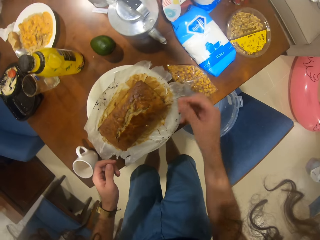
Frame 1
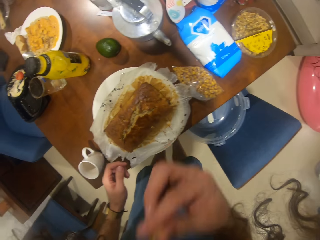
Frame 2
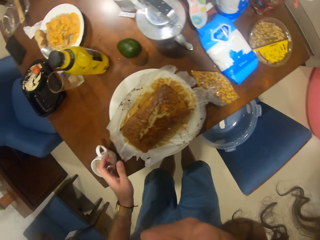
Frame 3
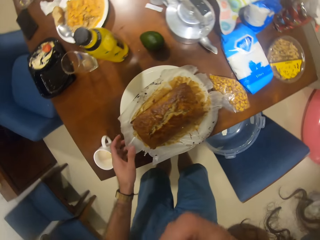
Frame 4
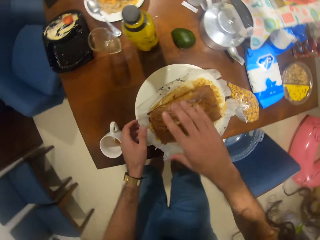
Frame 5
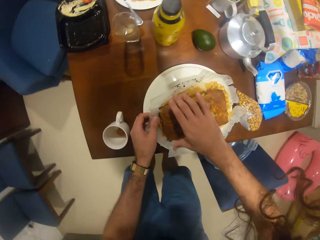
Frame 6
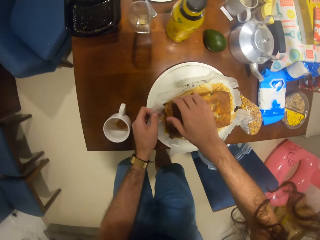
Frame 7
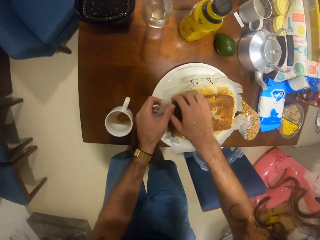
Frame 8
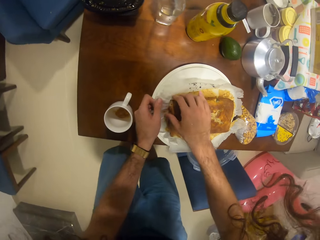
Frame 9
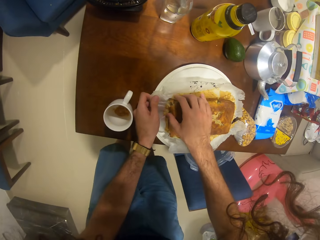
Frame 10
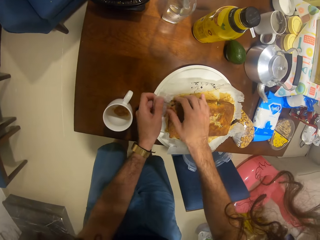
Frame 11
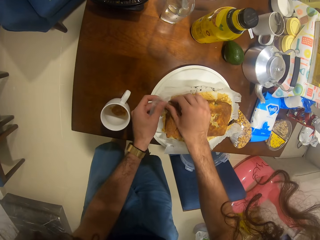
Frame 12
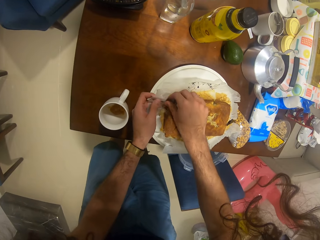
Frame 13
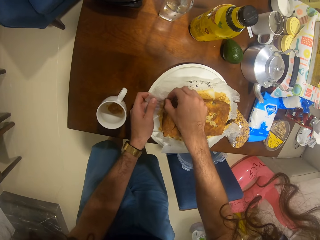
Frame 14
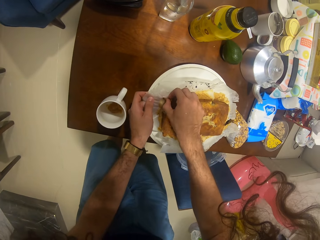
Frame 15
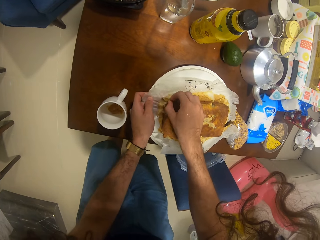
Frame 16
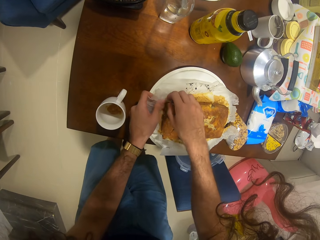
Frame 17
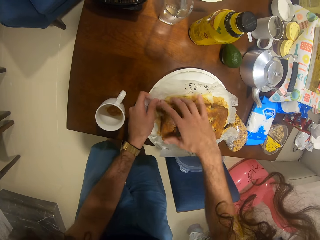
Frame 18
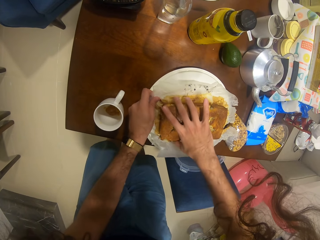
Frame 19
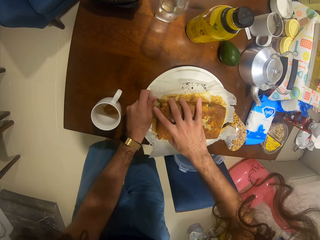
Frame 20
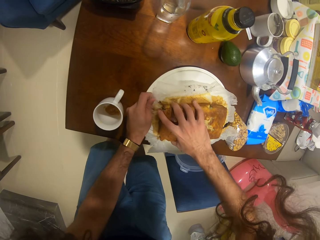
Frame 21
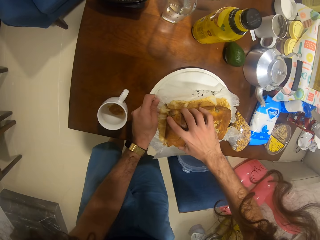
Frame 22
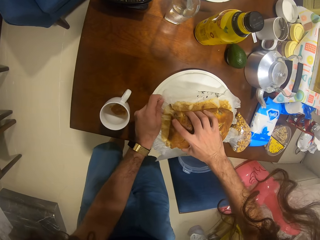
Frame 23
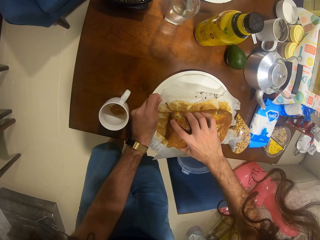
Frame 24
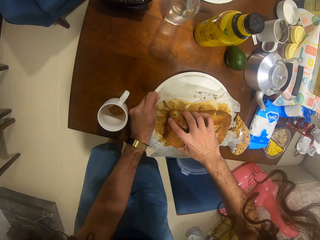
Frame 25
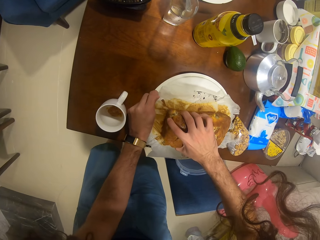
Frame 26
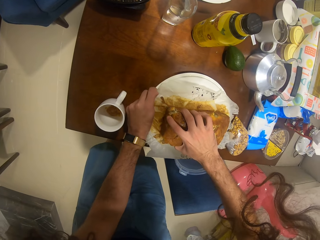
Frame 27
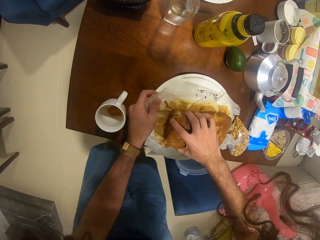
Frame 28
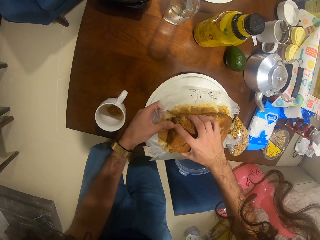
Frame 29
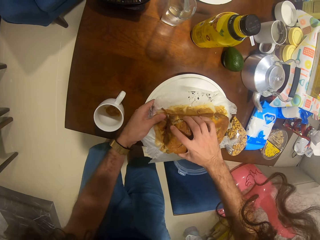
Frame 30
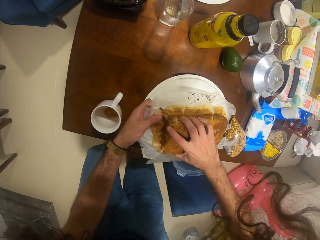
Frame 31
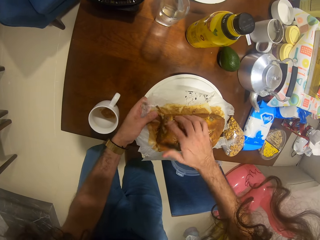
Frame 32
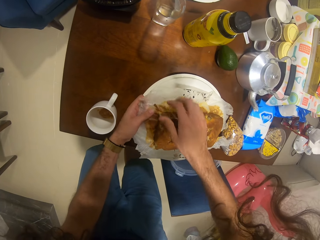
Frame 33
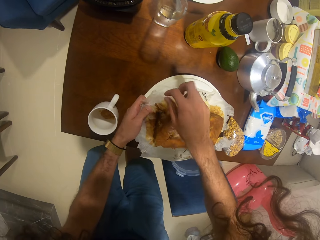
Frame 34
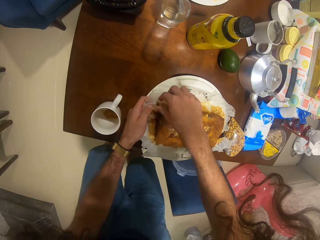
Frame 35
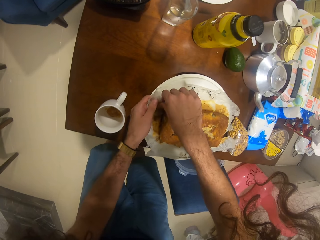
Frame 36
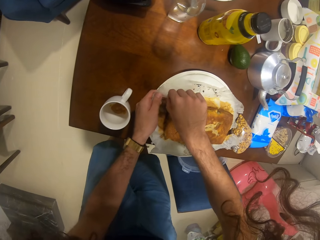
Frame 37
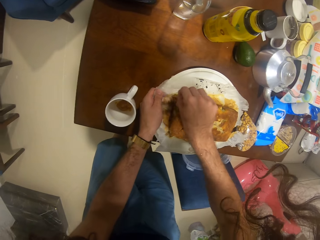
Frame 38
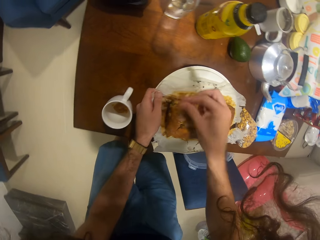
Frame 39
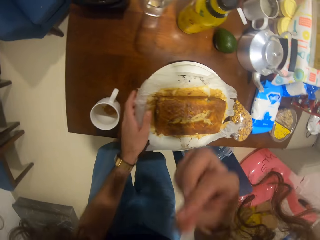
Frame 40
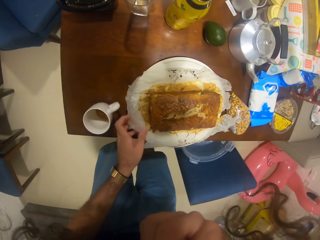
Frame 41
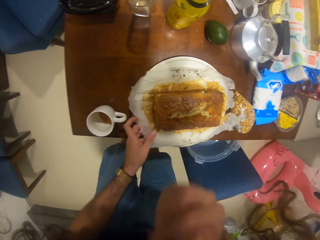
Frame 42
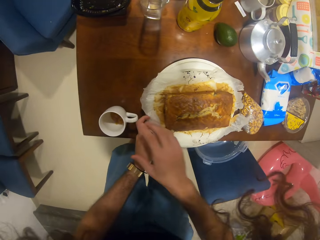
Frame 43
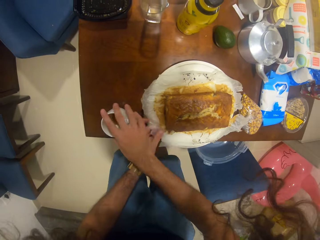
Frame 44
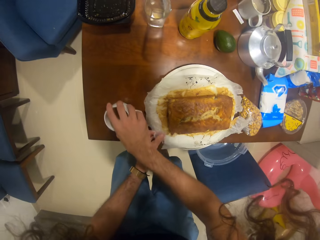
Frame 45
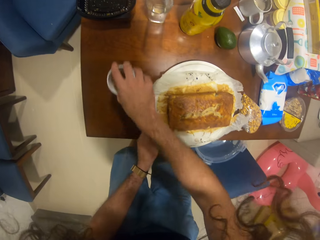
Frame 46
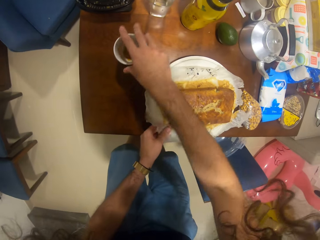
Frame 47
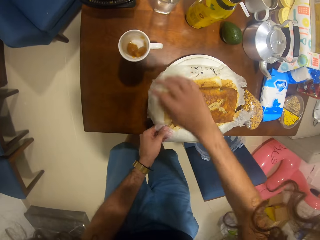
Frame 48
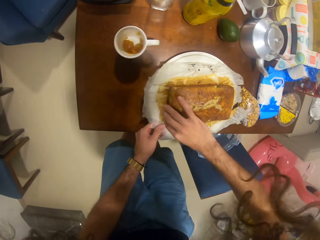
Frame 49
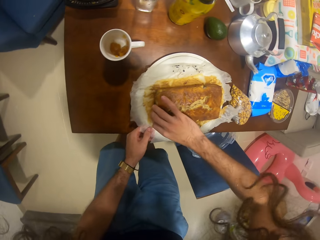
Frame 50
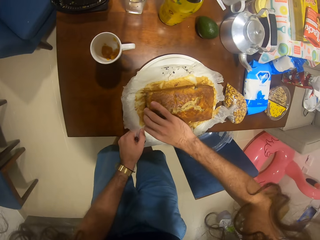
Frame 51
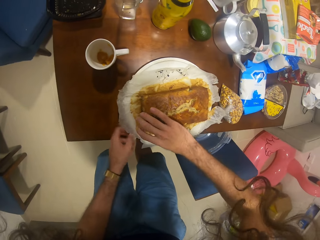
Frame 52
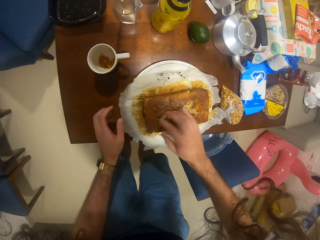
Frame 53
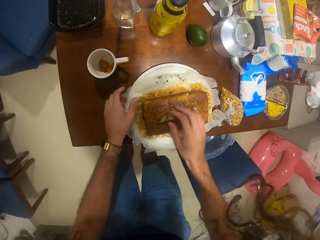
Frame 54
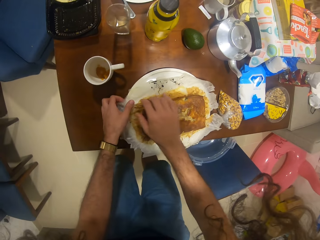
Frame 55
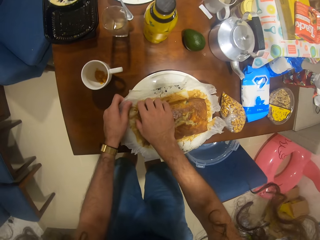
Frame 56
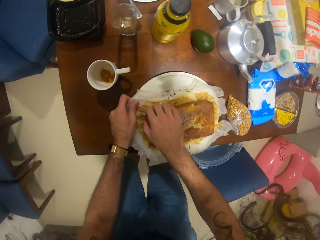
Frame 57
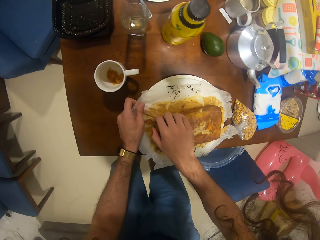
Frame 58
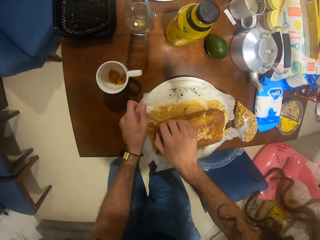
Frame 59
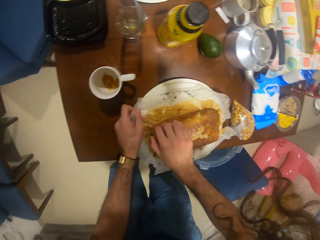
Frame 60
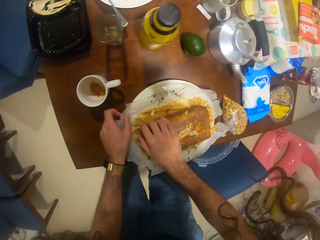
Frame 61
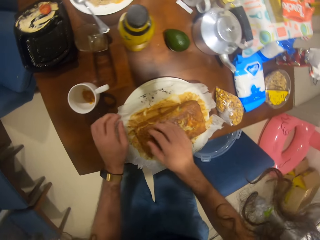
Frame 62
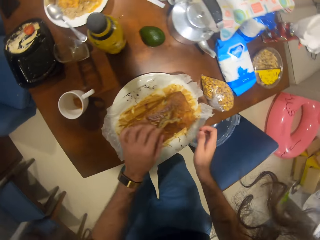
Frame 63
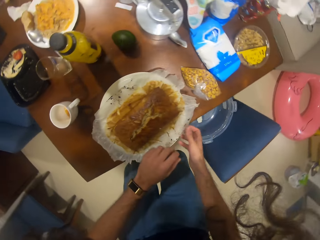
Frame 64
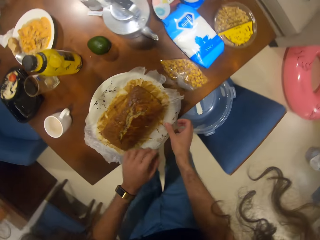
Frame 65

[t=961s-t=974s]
The camera wearer eats the cake. They remove the parchment paper from the cake. They loosen the paper stuck on the cake. They take a pinch of the cake. They eat the cake. They move the cup. They remove the parchment paper from the cake.

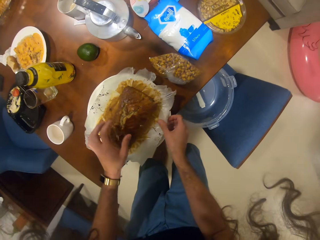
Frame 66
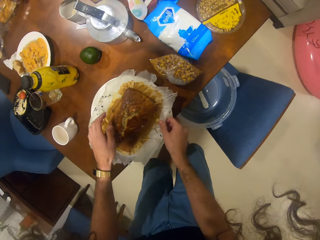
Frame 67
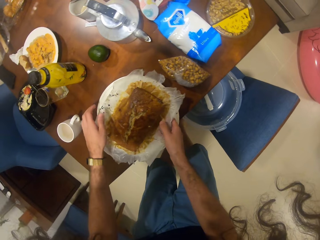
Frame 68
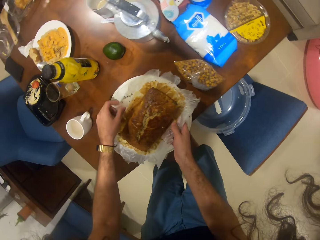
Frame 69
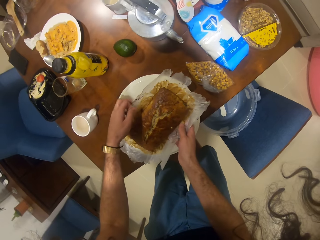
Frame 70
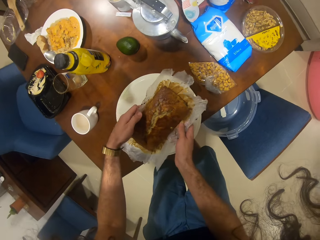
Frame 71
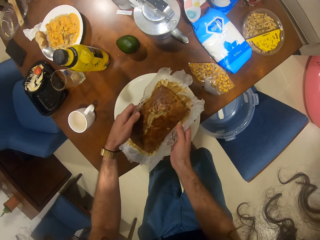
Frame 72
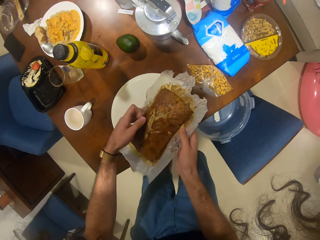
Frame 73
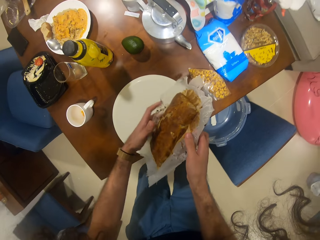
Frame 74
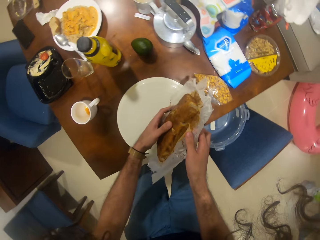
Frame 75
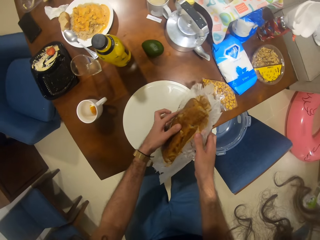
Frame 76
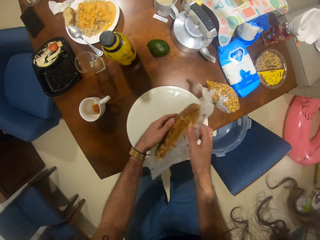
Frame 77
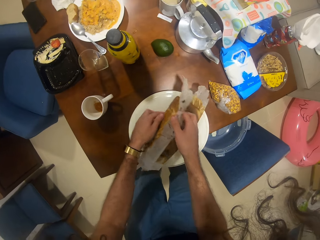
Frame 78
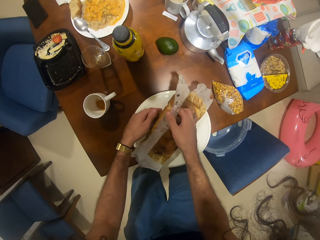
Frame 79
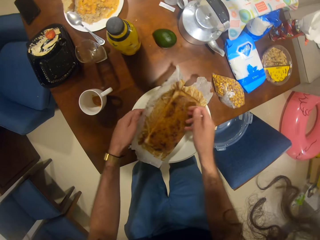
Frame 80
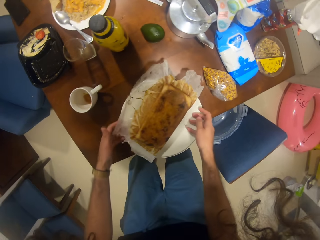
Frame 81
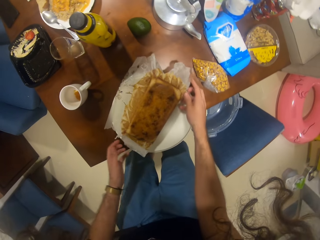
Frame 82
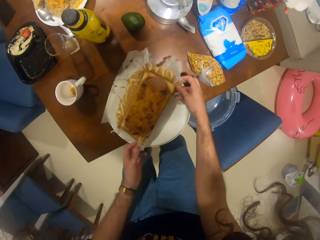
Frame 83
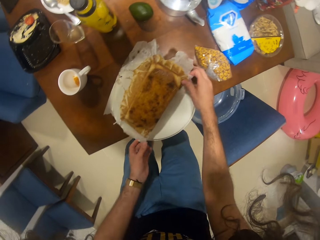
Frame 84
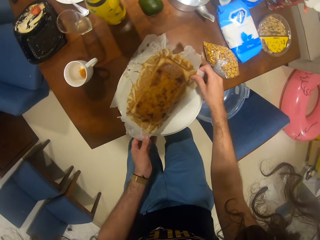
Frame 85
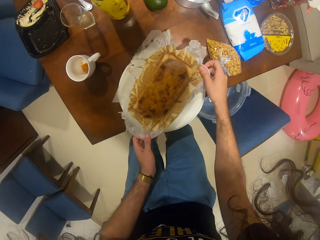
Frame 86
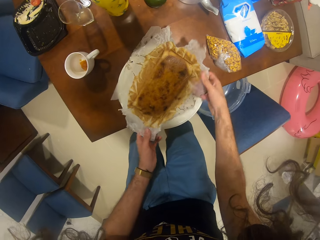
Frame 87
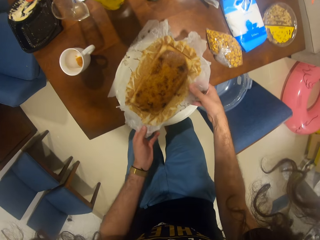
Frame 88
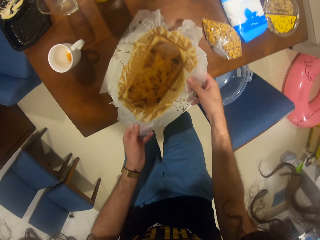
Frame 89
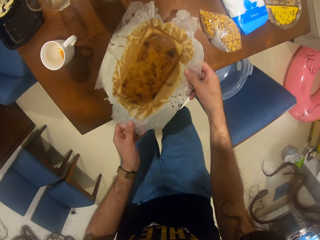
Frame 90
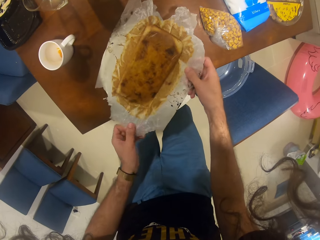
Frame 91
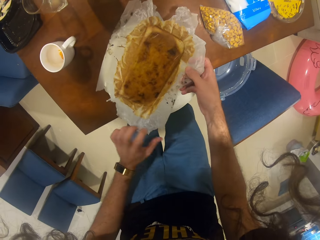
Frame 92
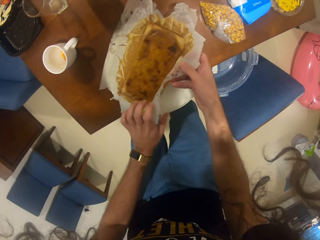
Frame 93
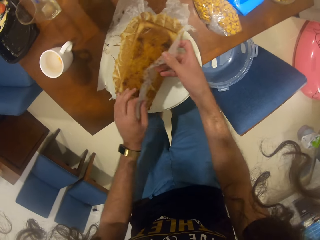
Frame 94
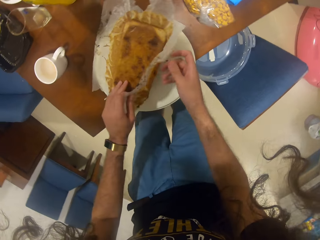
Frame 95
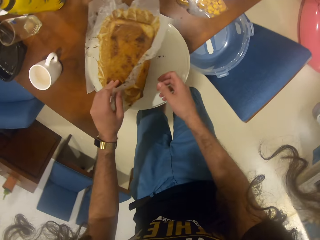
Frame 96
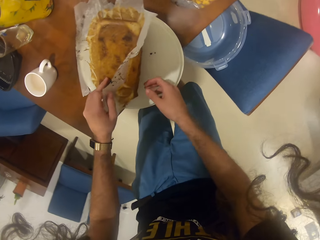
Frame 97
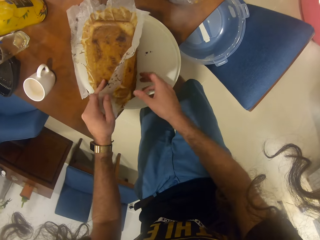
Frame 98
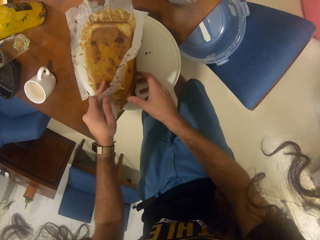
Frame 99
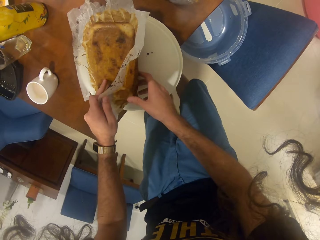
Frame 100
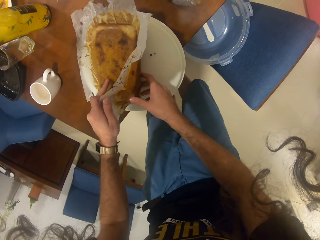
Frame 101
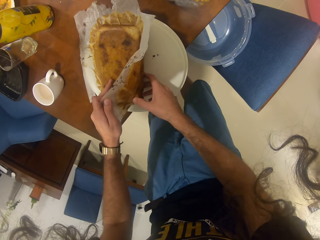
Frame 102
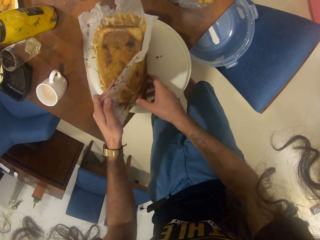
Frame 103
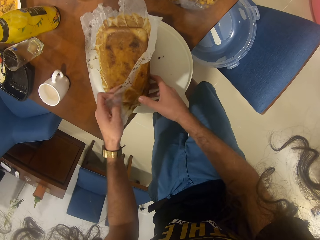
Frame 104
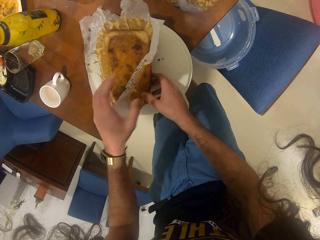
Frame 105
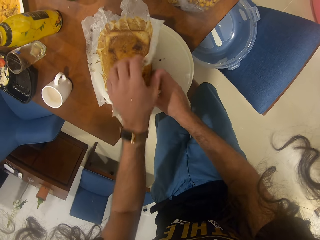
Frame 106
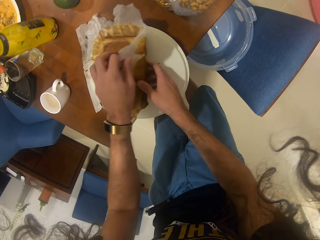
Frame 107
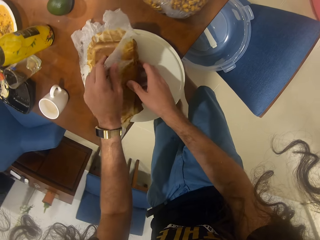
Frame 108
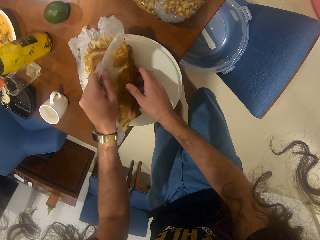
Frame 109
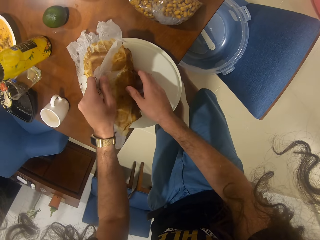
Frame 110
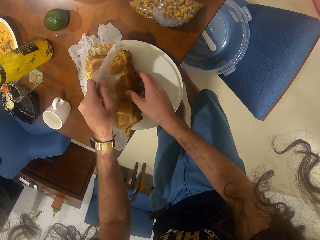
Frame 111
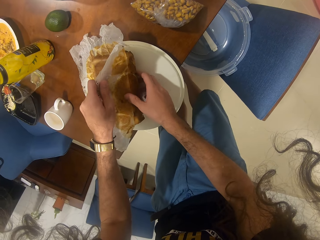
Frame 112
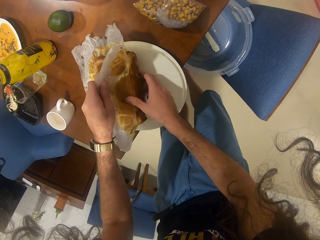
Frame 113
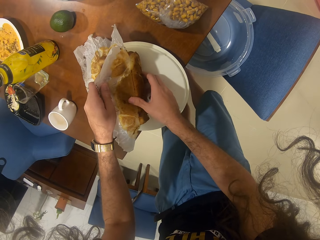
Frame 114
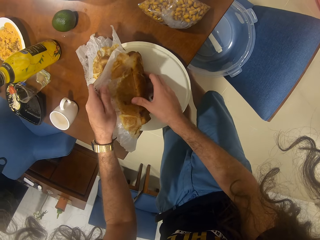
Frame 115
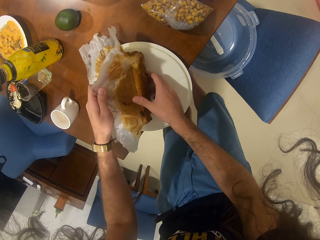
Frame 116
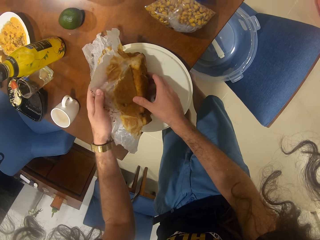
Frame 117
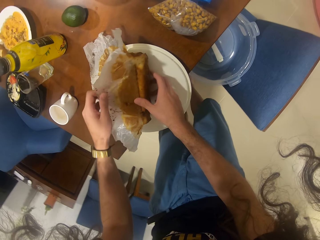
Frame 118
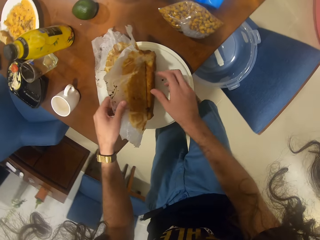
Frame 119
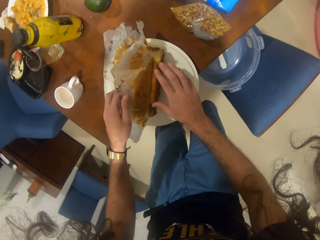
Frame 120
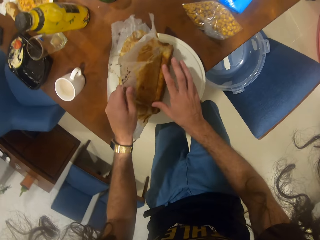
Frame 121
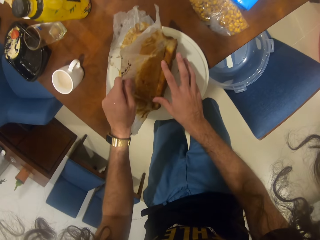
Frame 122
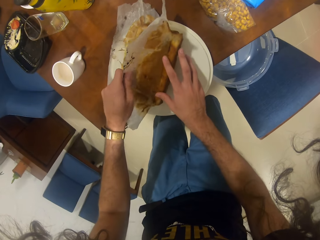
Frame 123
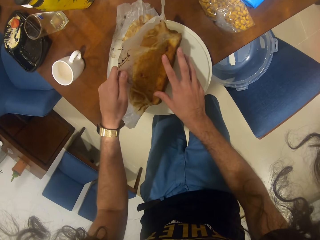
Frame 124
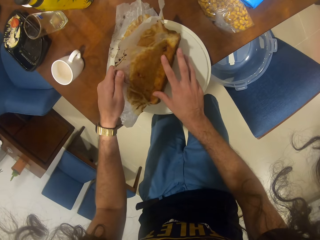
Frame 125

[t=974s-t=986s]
The camera wearer turns the cake. They remove the parchment paper from the cake. They loosen the paper stuck on the cake.
